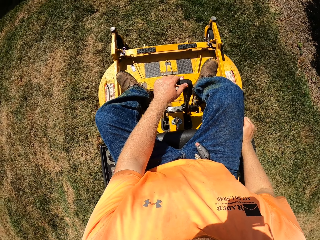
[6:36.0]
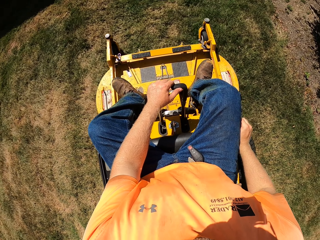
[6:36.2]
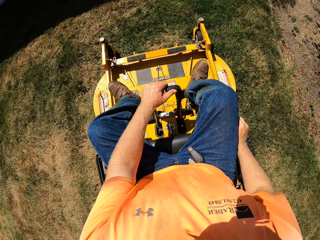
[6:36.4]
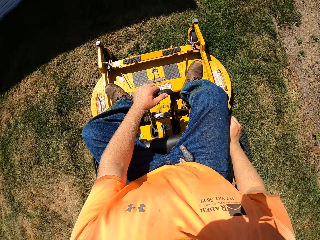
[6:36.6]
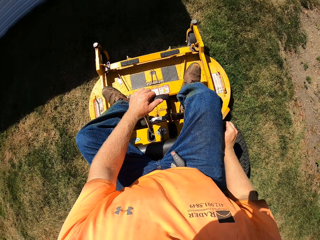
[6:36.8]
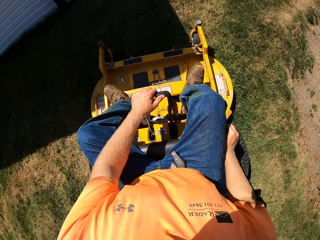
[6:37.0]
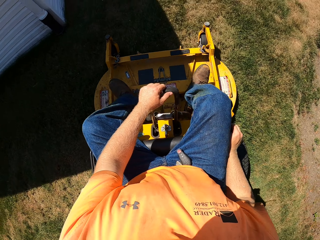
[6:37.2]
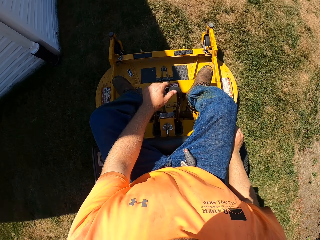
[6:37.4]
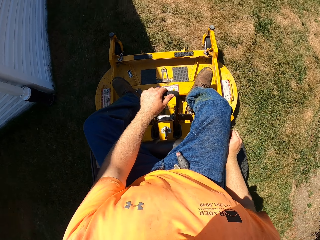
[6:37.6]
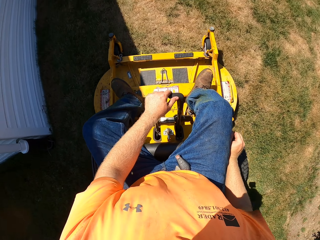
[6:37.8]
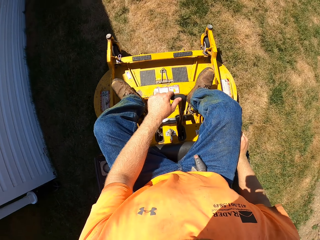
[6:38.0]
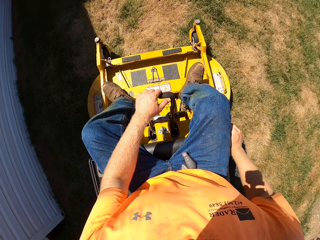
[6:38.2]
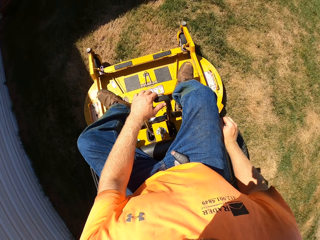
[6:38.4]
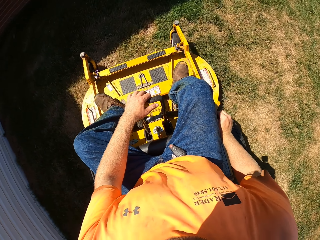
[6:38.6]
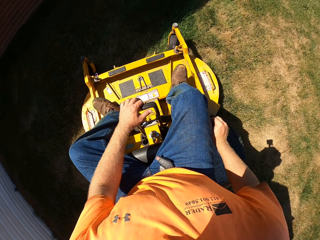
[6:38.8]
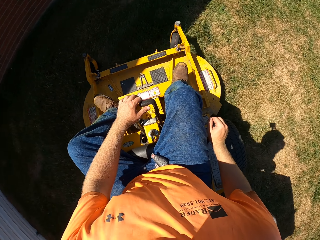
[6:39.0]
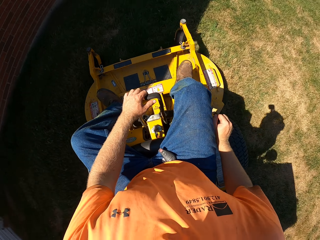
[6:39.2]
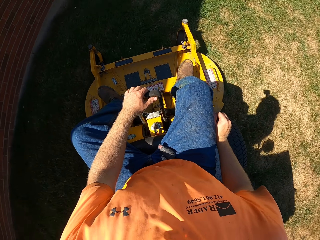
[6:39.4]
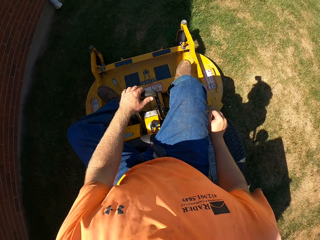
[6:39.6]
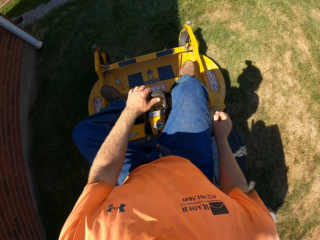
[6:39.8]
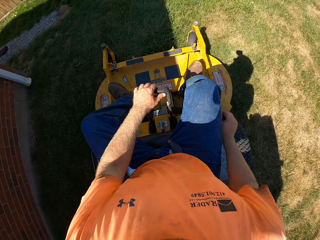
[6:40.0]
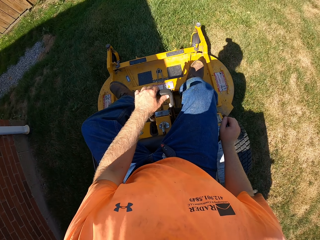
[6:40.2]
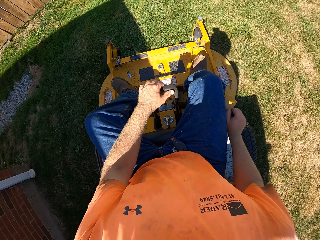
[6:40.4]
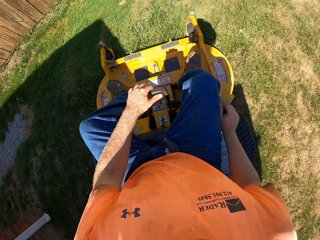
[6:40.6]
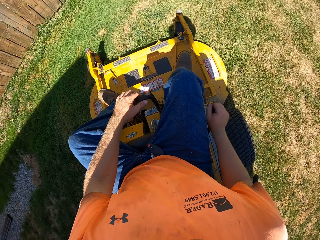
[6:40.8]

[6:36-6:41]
The camera wearer mows across the lawn with both hands on the lawn mower.

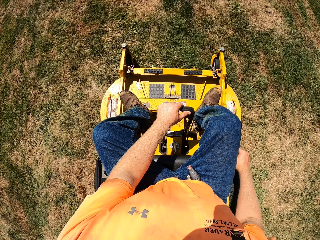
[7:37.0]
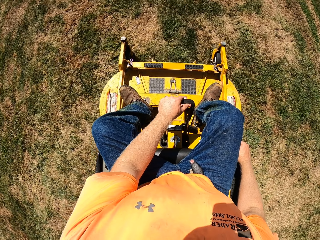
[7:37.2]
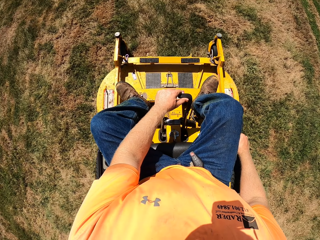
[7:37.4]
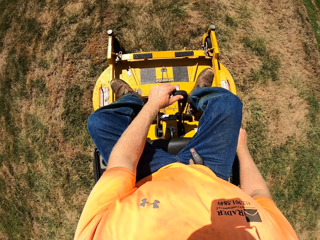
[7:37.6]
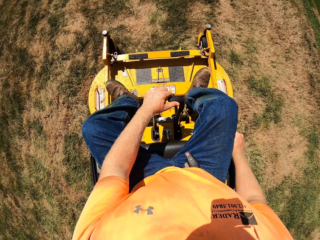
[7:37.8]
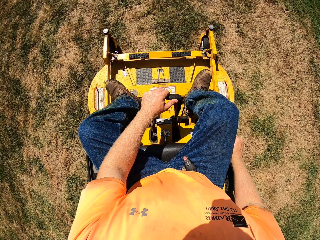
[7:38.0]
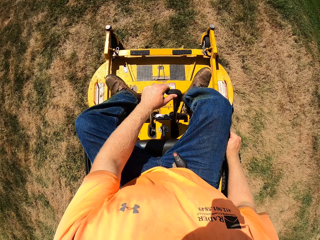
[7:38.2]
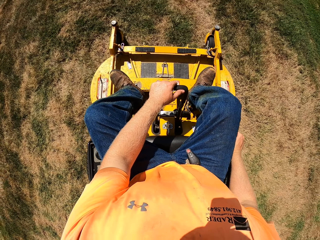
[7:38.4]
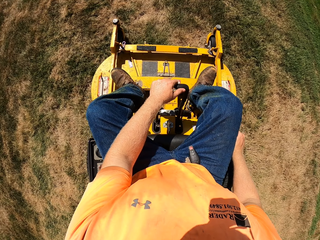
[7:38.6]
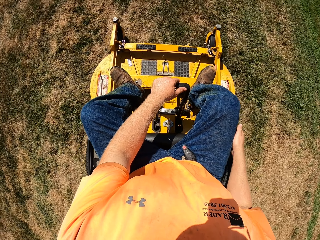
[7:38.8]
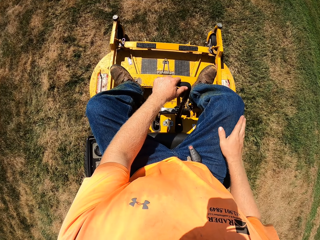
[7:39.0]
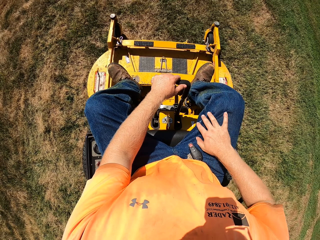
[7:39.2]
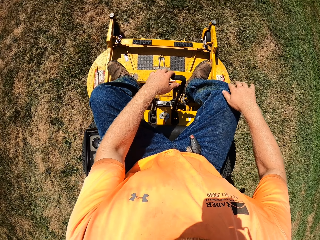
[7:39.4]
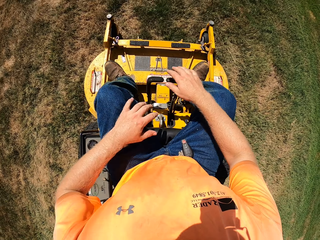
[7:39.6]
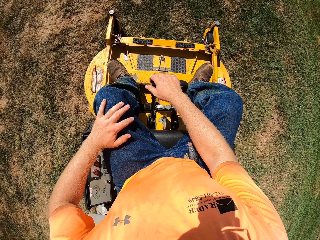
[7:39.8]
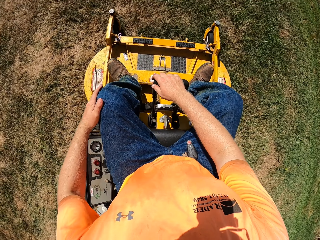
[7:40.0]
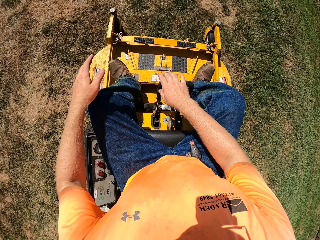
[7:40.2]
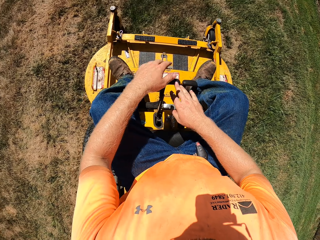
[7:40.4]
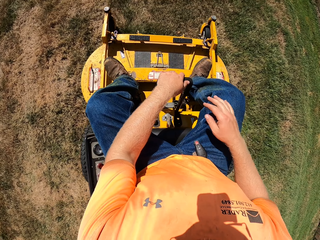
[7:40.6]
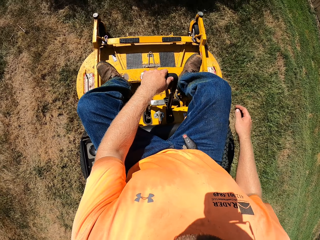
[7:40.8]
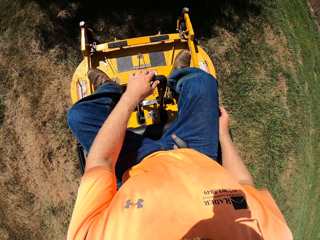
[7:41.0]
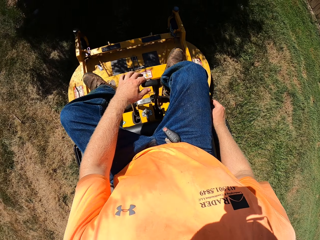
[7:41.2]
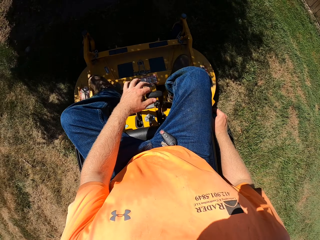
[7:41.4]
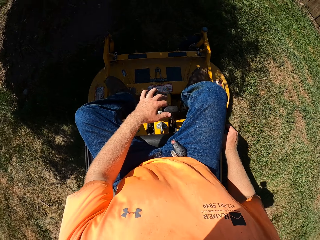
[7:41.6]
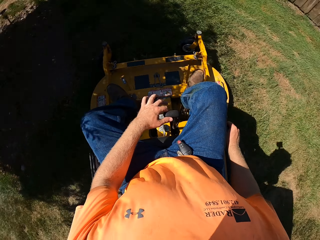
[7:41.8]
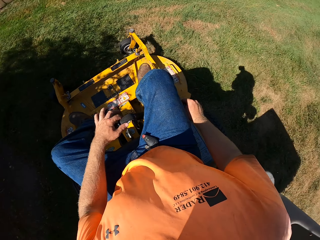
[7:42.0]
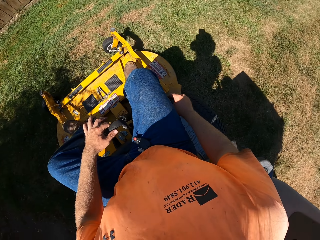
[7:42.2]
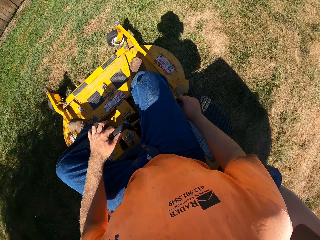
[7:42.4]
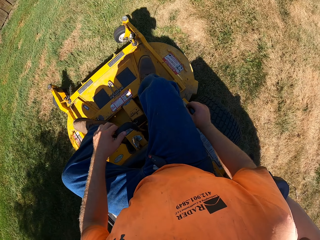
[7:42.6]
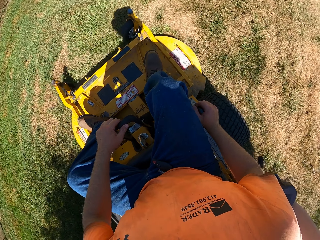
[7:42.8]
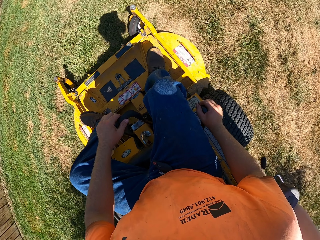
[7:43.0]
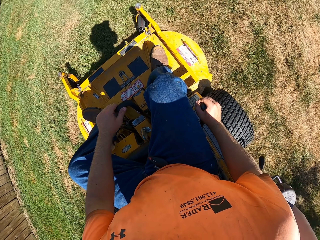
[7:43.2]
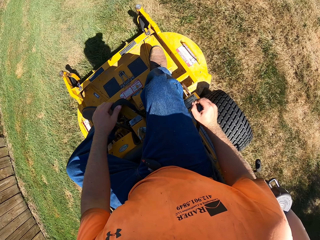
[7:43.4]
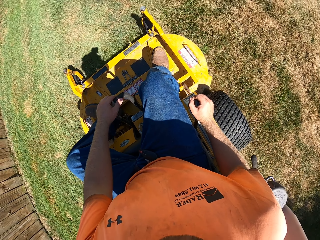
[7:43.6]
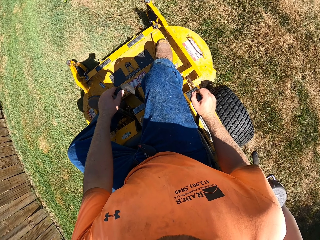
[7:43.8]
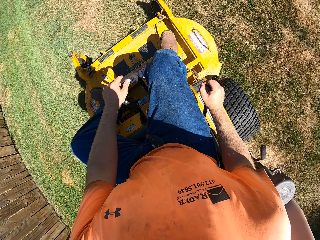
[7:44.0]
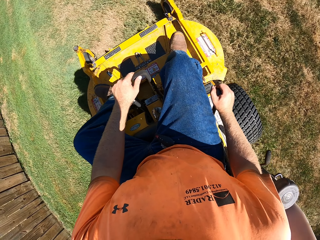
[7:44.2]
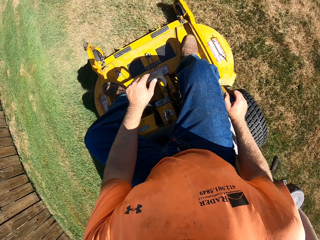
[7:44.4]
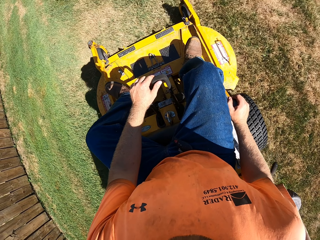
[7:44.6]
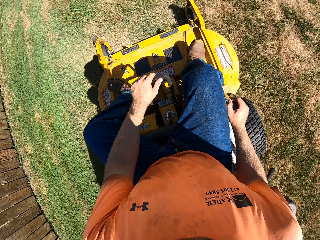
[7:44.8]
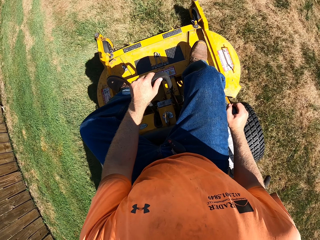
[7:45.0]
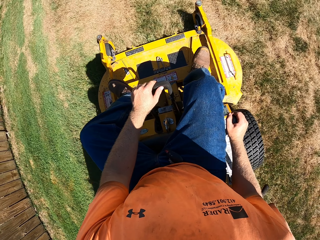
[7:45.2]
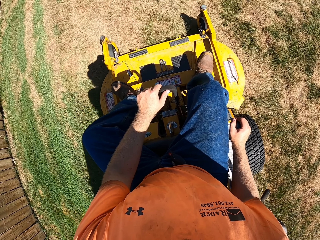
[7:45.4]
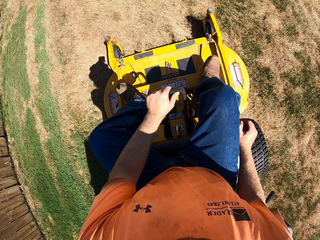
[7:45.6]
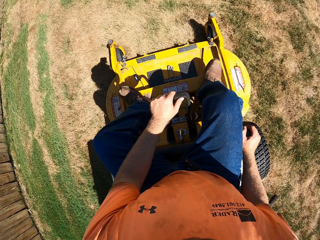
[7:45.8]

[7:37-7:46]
The camera wearer rubs his thigh with his right hand. He takes his left hand off the lawn mower. He rubs his thigh with his left hand. He mows the lawn with both hands on the lawn mower.
